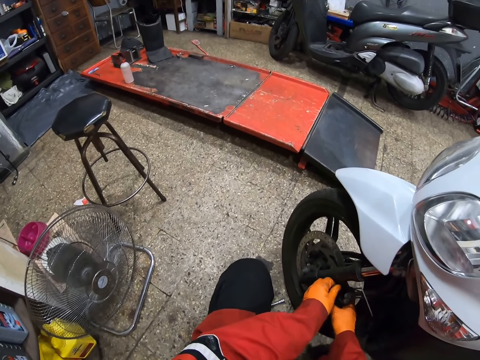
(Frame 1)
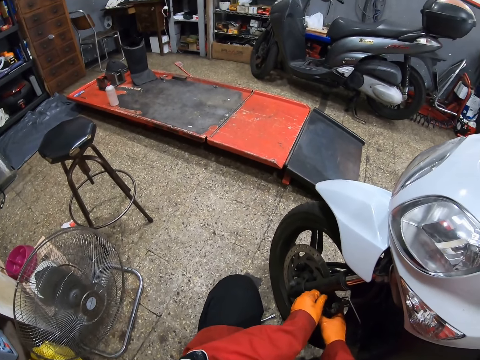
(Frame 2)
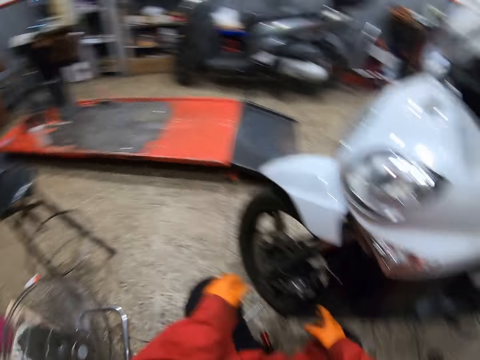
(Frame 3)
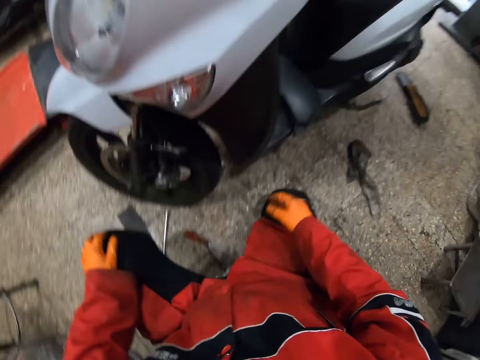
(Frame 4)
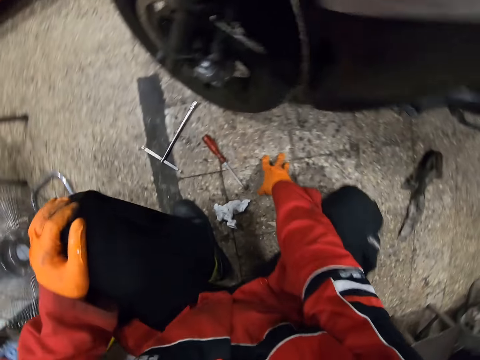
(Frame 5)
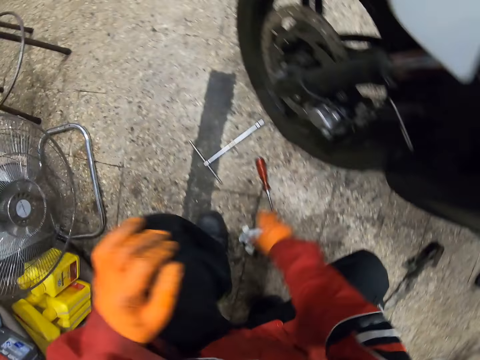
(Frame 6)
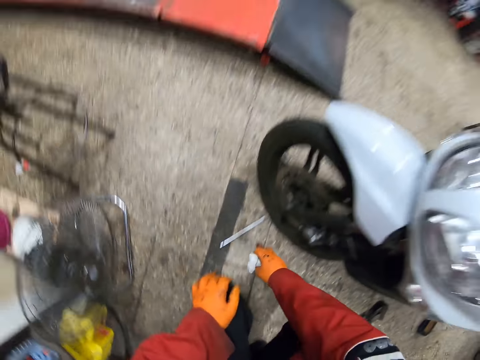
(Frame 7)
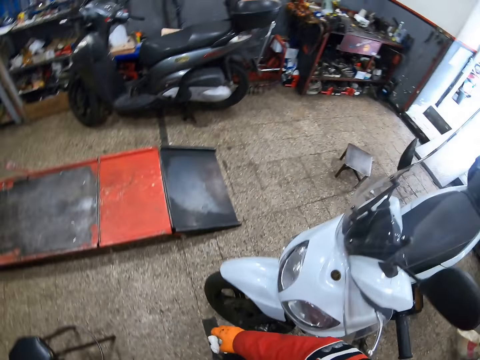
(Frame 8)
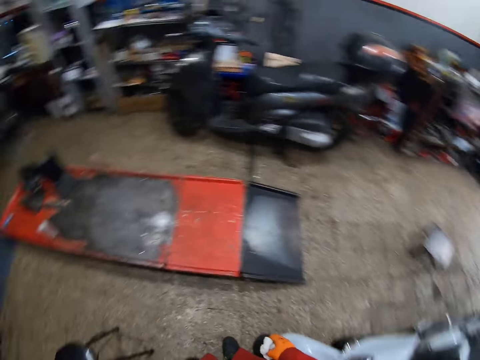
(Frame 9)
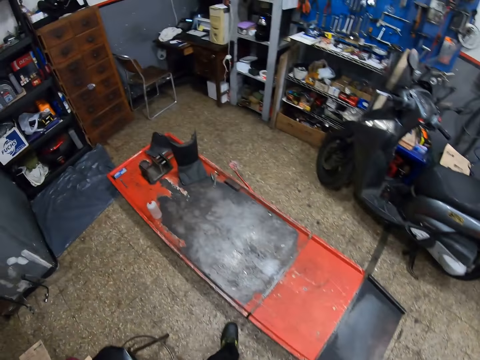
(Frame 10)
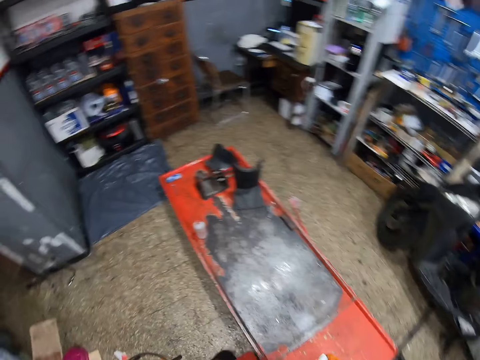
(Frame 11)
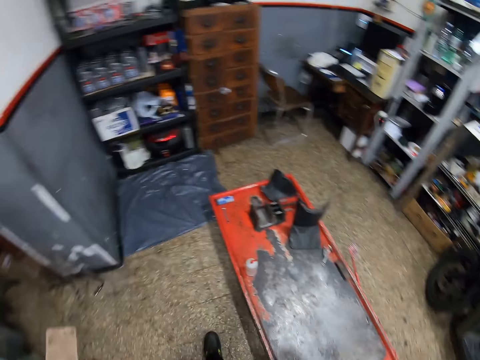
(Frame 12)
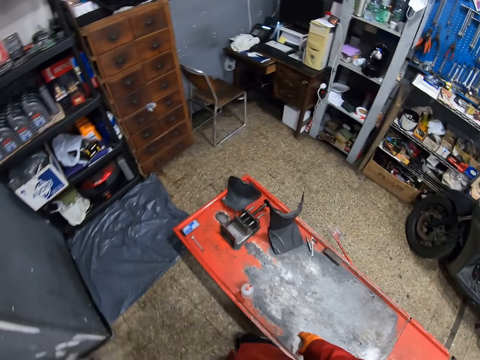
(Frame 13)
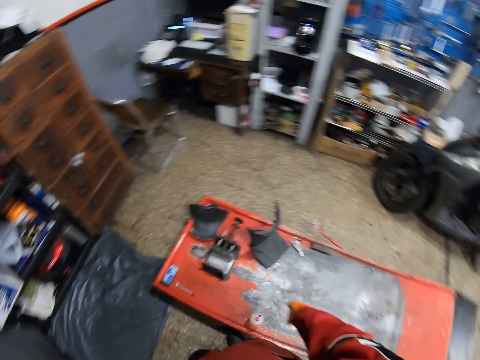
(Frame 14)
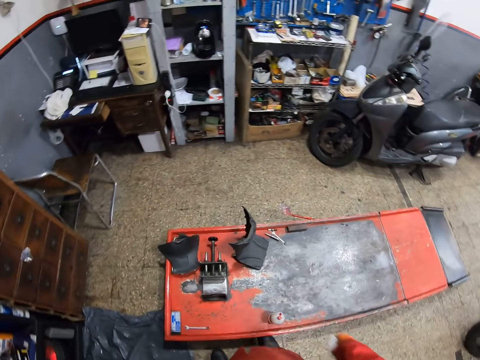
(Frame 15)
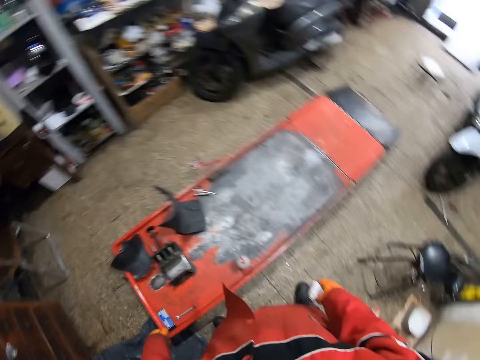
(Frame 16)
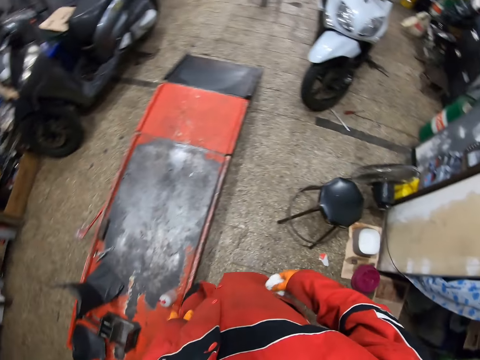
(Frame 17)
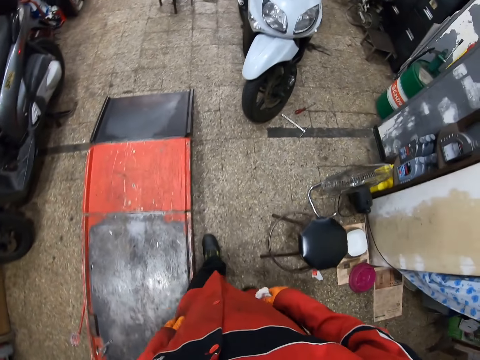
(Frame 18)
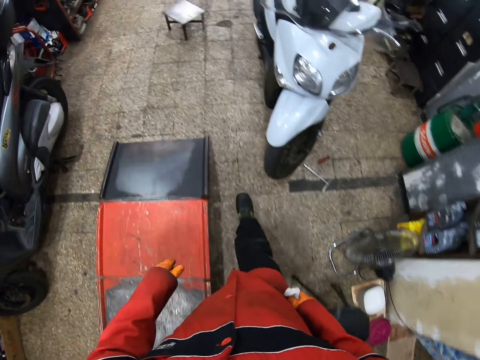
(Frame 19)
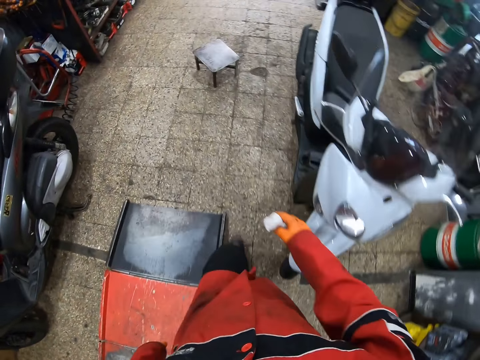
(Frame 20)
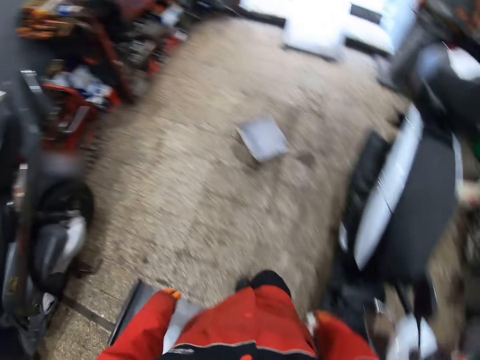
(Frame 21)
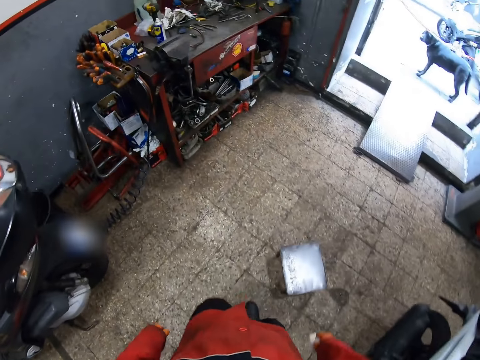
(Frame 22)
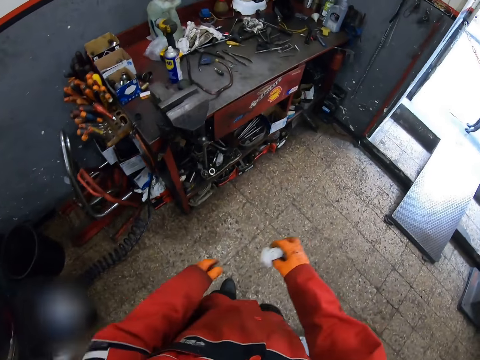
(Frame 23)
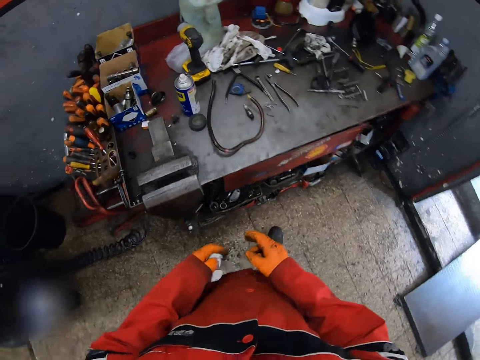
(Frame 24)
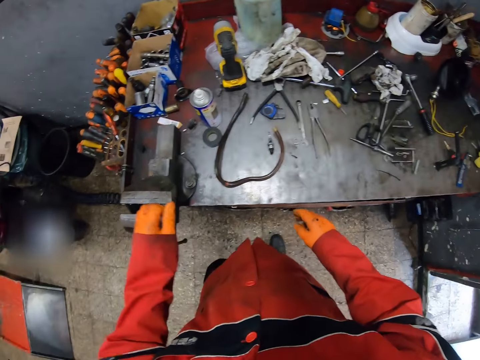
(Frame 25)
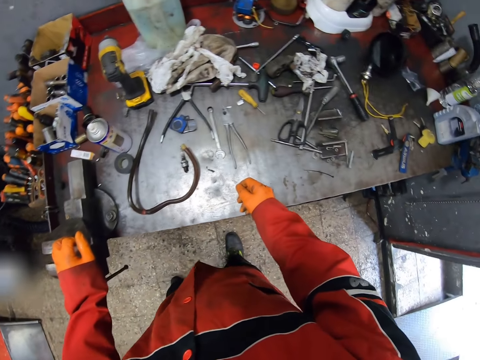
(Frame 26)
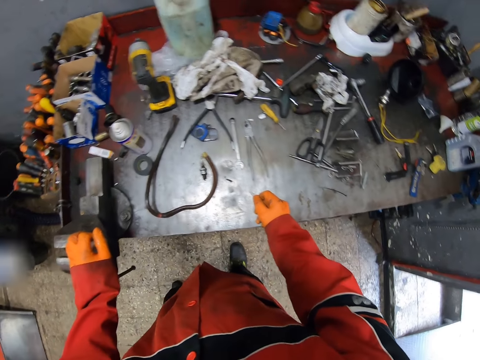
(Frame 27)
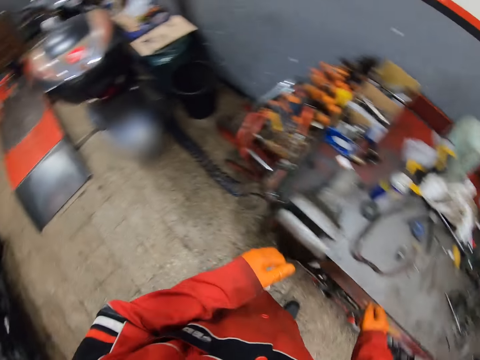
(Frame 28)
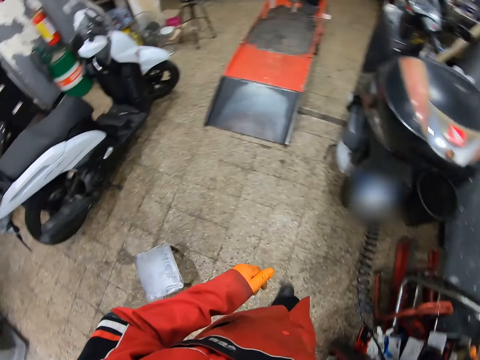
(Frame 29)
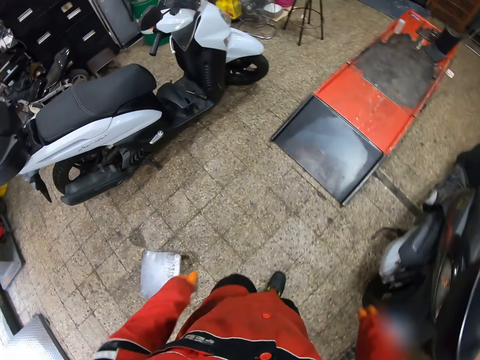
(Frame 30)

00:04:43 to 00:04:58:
The camera wearer picks up a handkerchief on the floor with his right hand. He stands upright and walks around.

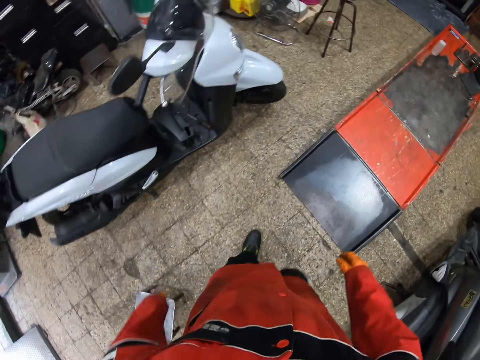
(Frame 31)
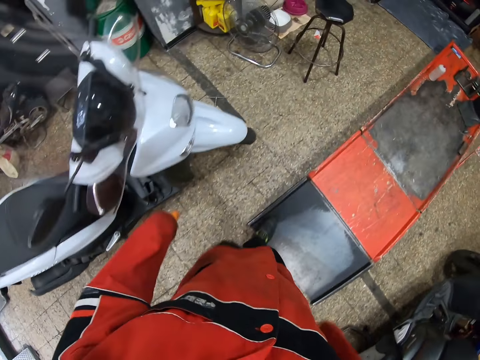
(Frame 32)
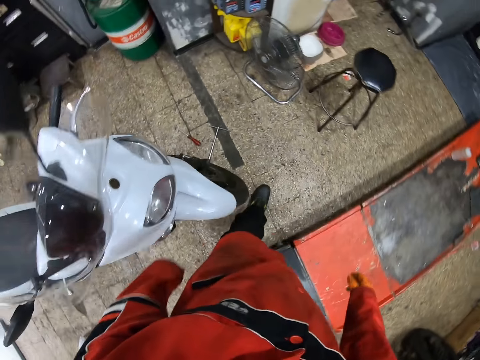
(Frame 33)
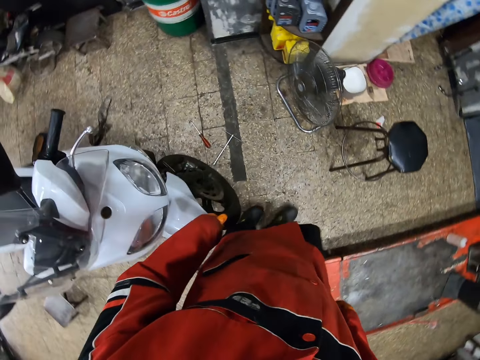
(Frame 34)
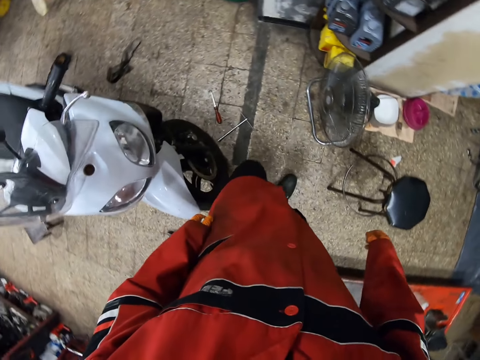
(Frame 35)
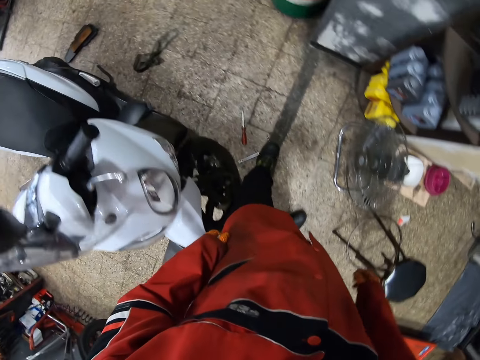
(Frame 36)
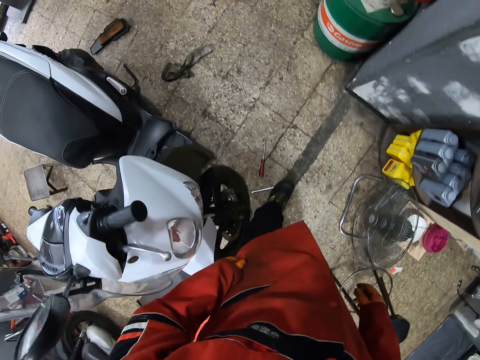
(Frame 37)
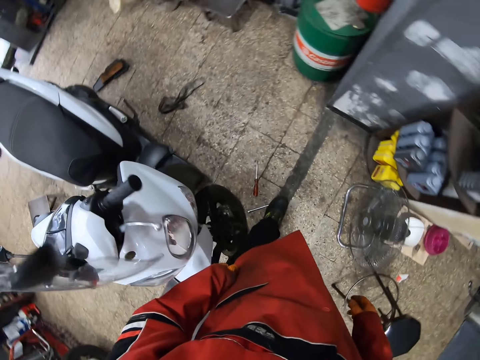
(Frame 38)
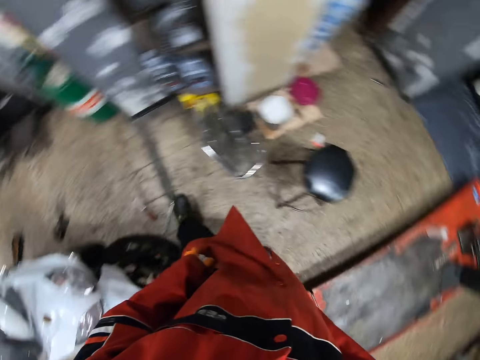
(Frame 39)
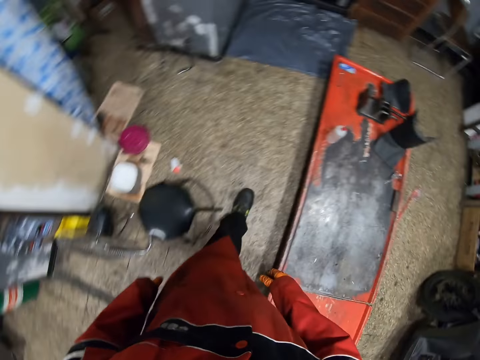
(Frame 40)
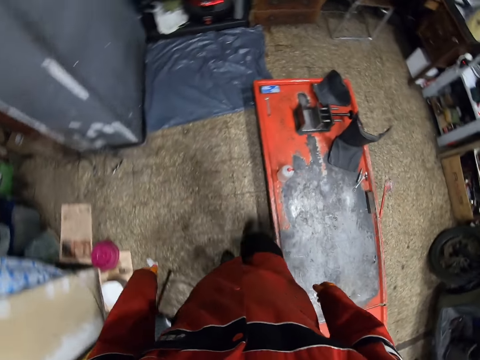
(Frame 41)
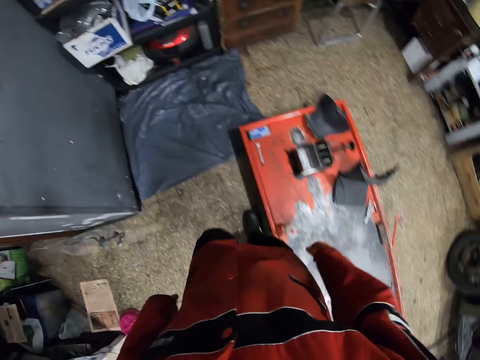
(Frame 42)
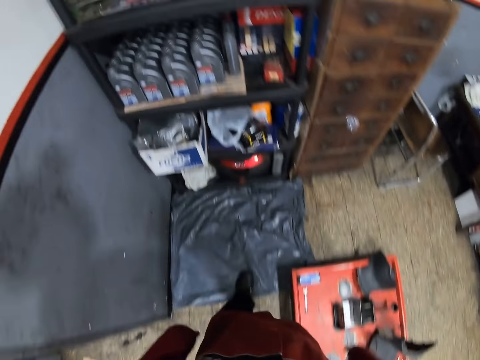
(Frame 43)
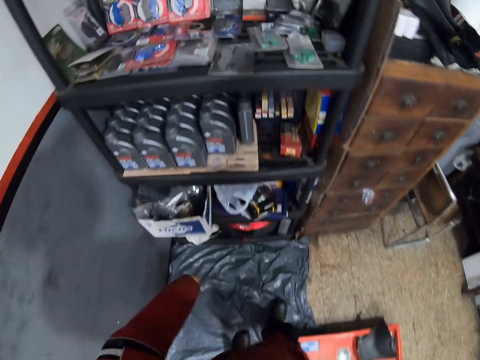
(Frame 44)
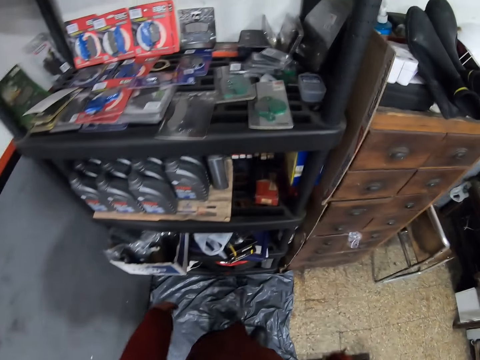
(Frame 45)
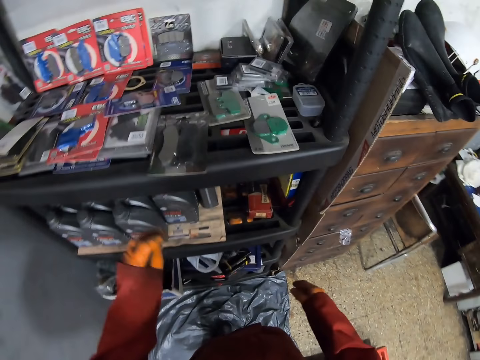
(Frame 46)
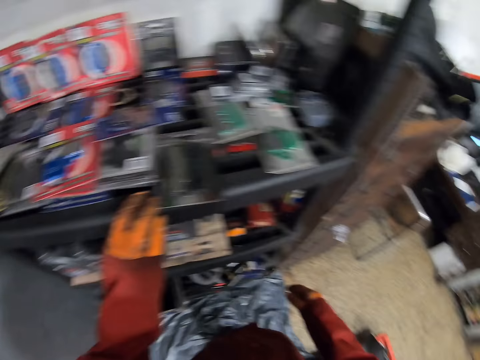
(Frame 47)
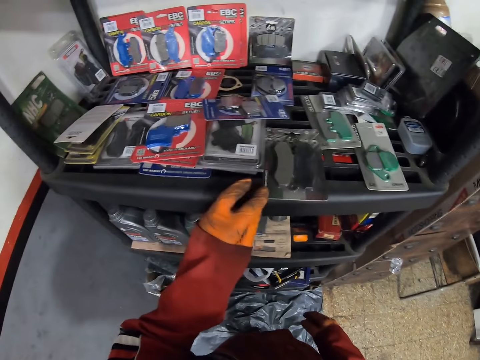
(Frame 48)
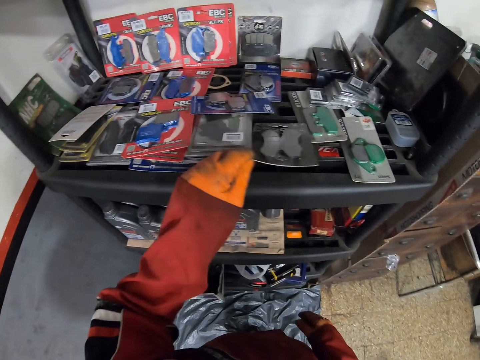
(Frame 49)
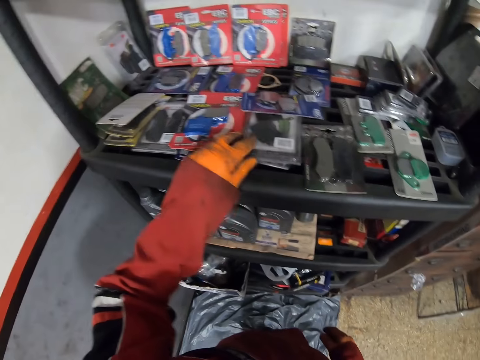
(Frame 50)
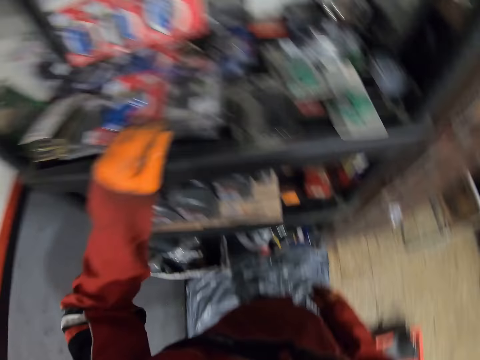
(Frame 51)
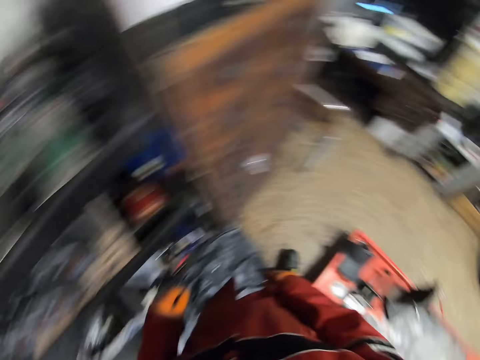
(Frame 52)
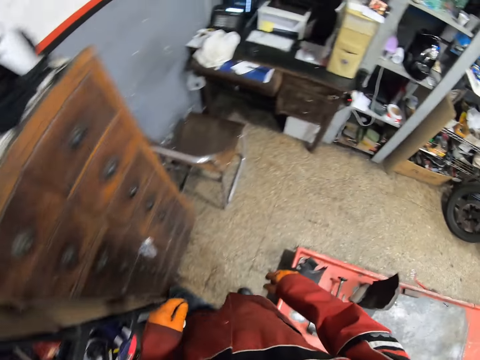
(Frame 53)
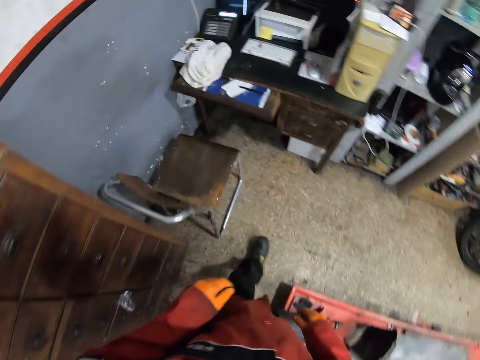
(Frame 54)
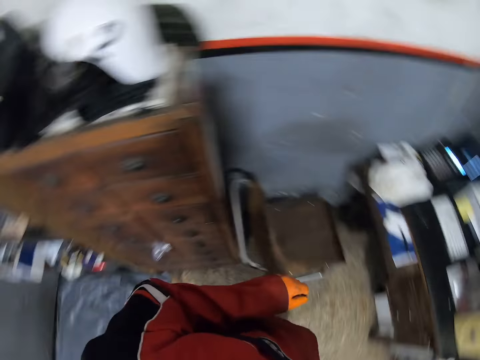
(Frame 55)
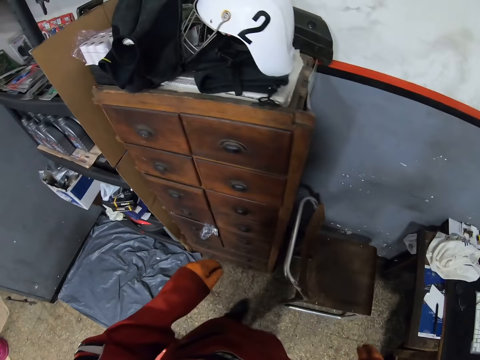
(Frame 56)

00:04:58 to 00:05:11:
The camera wearer looks around. They move around. They search for something. They move around.
